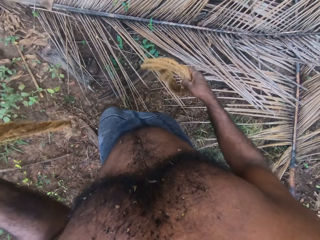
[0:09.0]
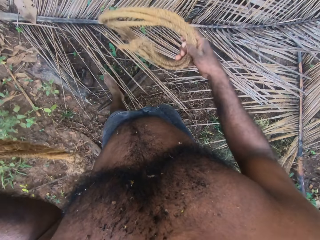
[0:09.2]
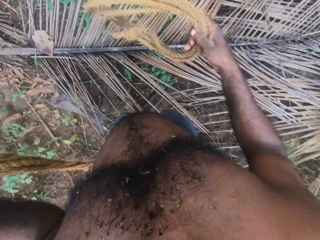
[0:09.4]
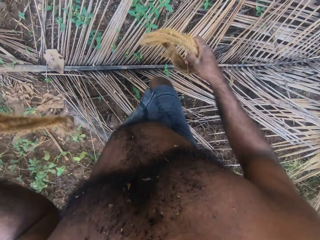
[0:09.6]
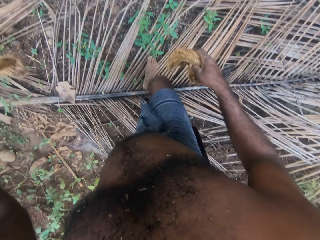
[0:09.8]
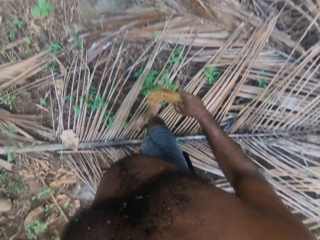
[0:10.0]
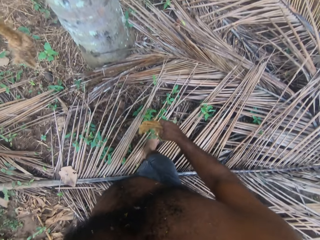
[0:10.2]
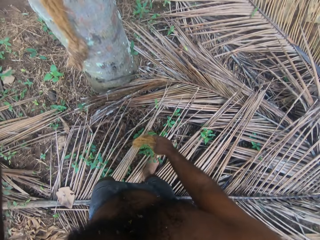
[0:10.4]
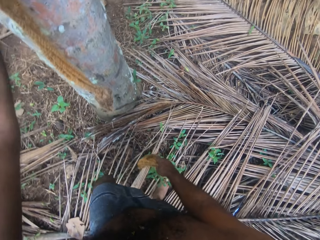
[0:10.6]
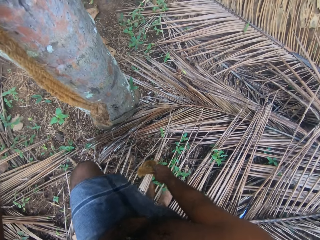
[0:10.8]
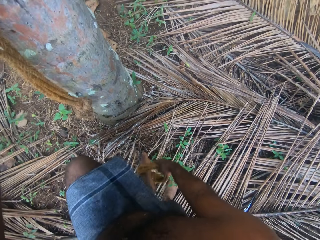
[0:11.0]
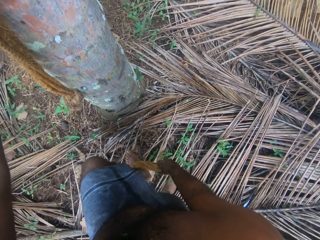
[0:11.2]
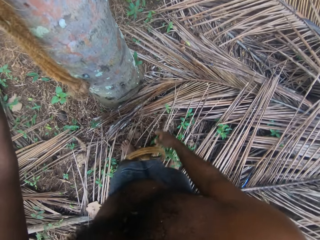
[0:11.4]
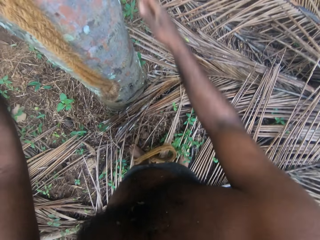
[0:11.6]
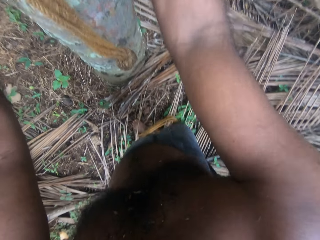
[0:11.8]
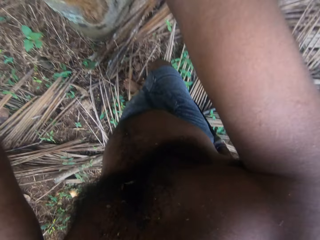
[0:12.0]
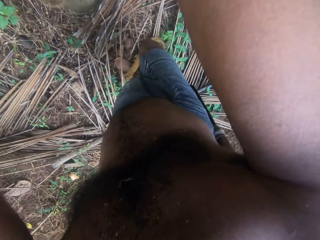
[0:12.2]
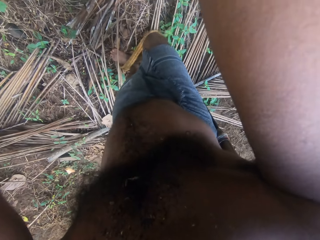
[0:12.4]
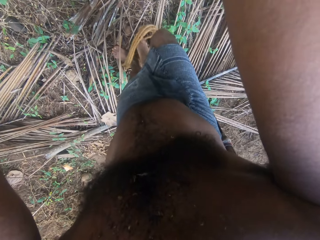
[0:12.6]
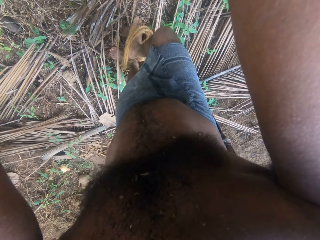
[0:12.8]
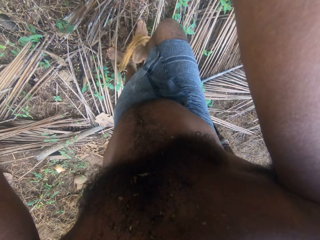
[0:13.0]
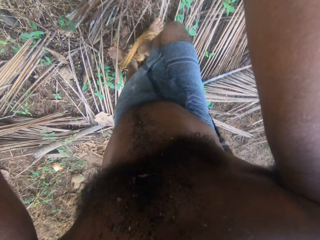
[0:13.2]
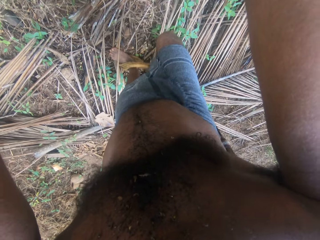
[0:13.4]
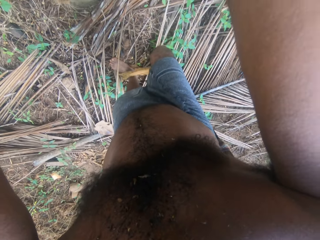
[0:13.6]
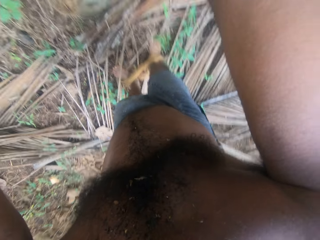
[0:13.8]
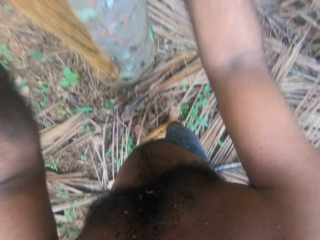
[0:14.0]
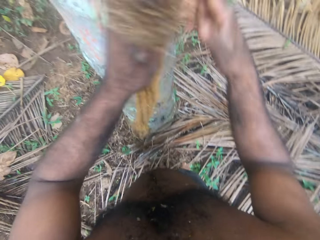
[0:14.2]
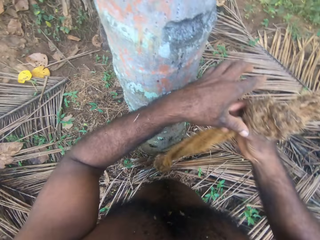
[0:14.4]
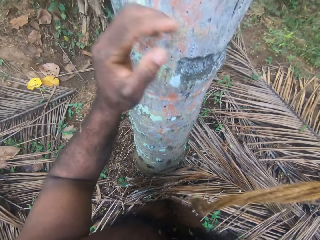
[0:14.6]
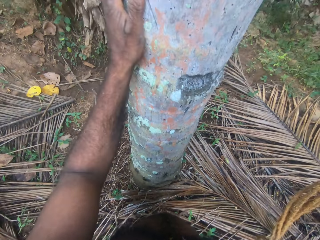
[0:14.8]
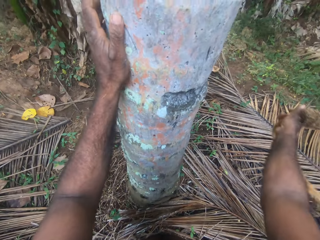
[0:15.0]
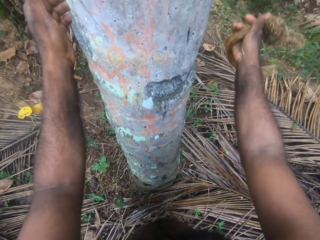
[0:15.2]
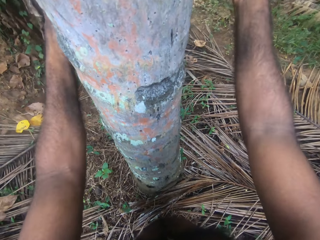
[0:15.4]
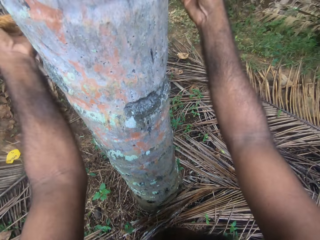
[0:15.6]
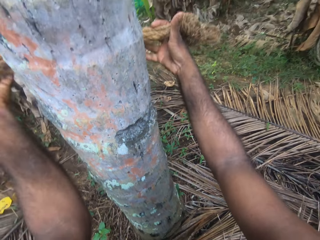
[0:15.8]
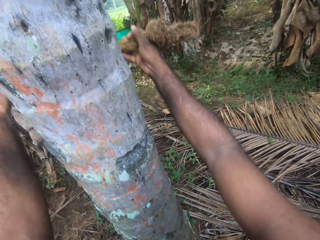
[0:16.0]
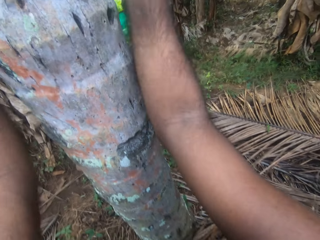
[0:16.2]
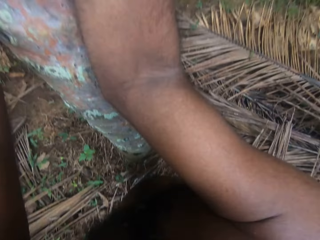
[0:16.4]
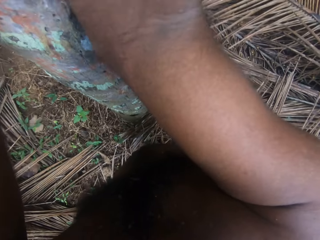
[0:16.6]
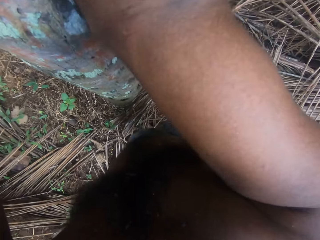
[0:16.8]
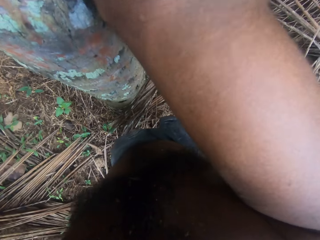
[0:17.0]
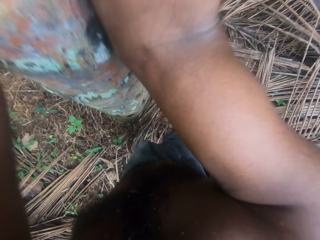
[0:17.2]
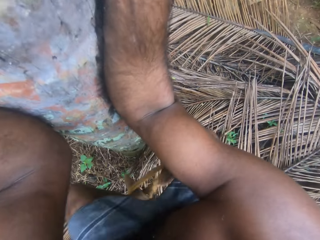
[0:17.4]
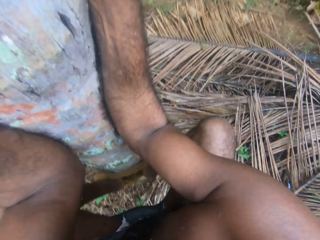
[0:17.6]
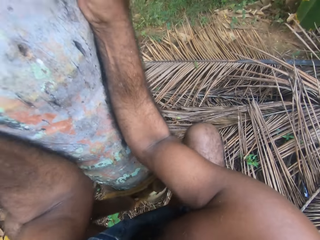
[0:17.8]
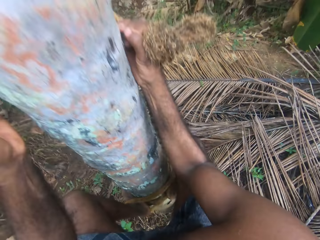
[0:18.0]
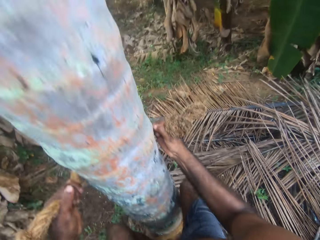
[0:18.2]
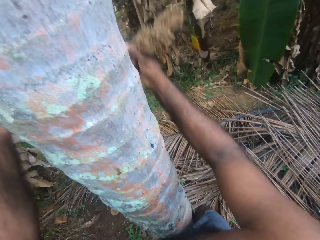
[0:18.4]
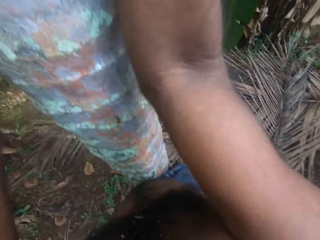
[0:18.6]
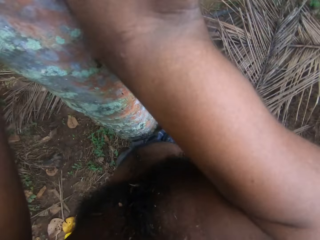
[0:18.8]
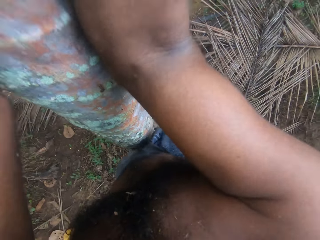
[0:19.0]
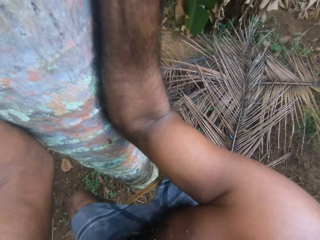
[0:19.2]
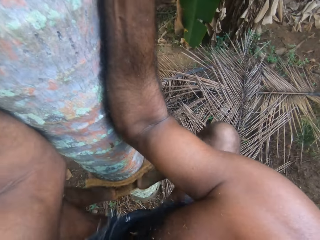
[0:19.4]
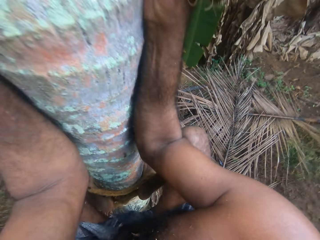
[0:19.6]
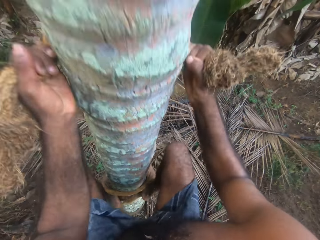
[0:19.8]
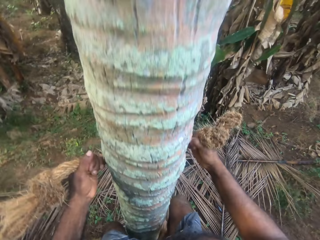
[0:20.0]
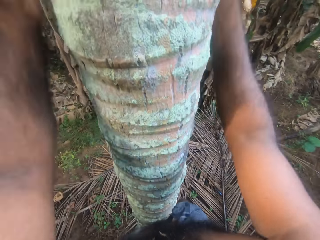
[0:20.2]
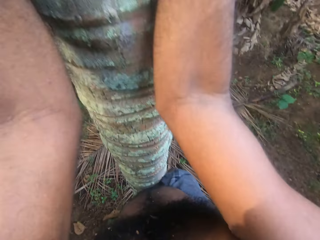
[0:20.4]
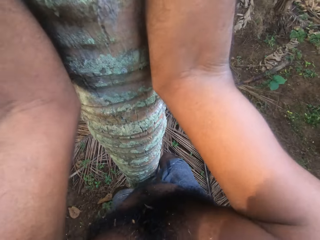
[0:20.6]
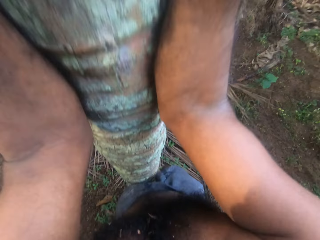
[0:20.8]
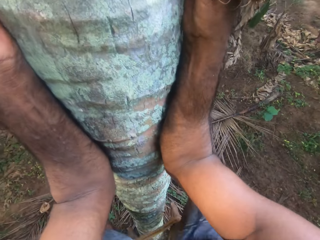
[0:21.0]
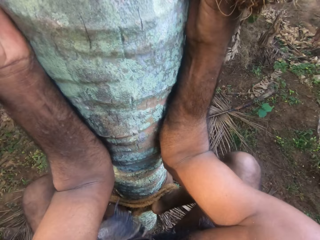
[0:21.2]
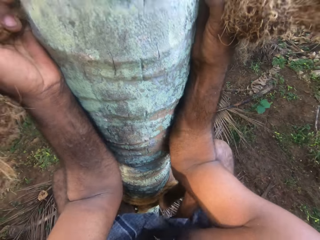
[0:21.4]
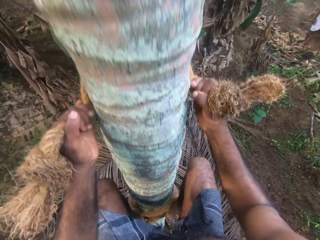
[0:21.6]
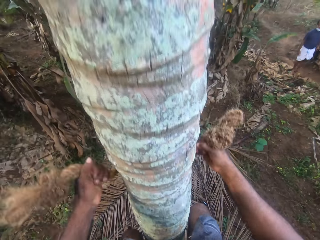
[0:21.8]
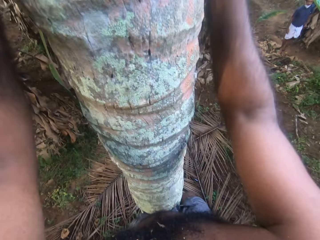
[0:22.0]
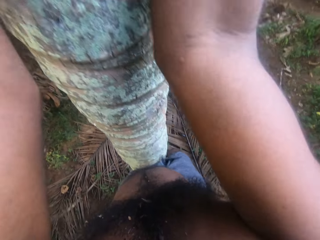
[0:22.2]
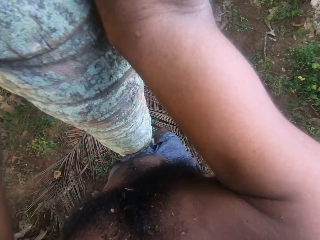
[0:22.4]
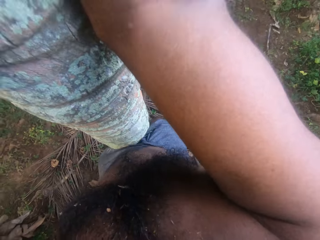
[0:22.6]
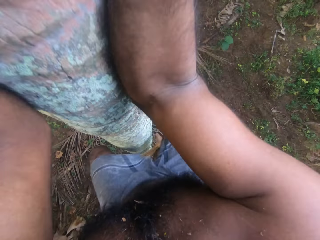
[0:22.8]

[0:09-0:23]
The camera wearer holds the tree. He puts his legs inside a tied rope. He holds the tree. He puts the rope on the leg. A person talks to the camera wearer. The camera wearer talks to the person. He puts the rope around the tree. He holds the palm tree with both hands. He climbs up the palm tree.

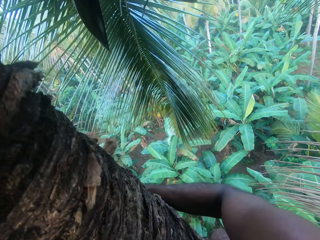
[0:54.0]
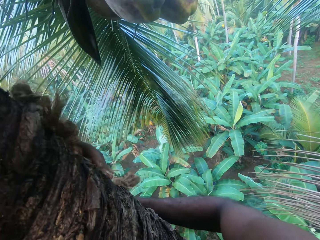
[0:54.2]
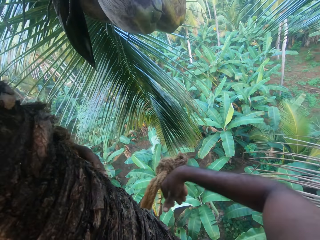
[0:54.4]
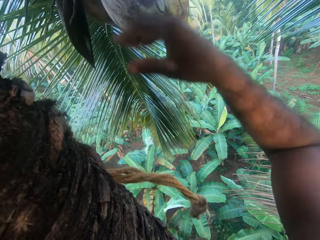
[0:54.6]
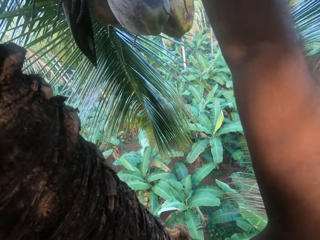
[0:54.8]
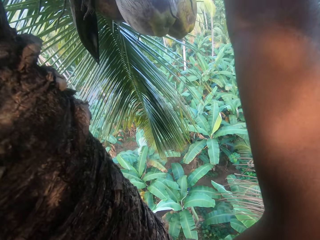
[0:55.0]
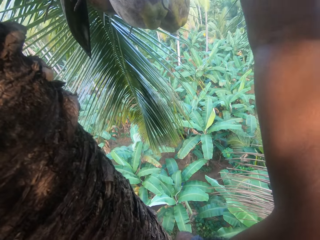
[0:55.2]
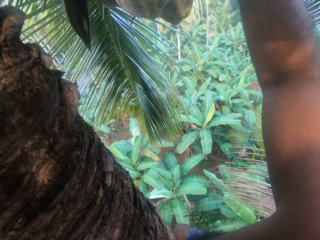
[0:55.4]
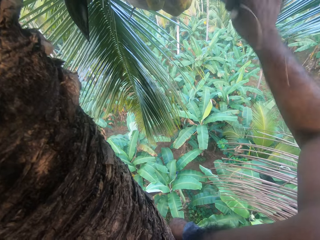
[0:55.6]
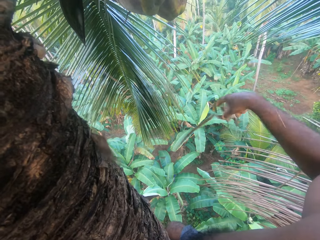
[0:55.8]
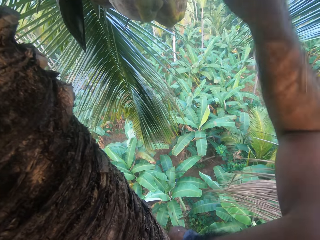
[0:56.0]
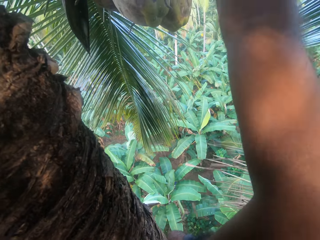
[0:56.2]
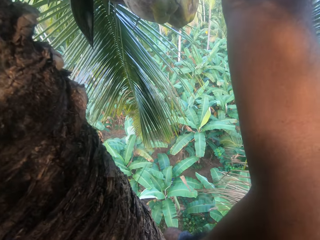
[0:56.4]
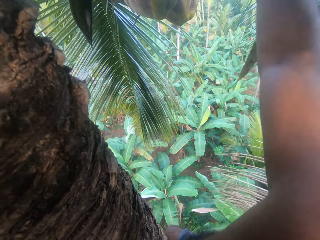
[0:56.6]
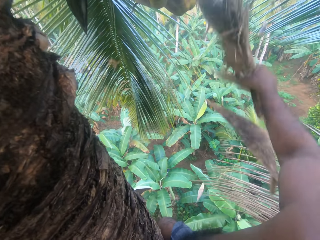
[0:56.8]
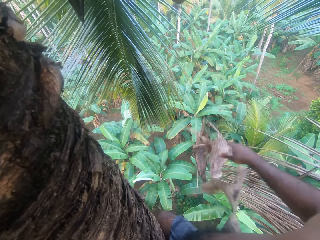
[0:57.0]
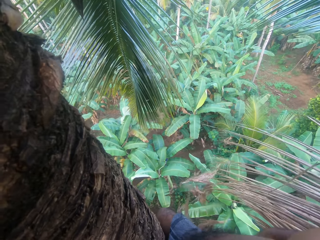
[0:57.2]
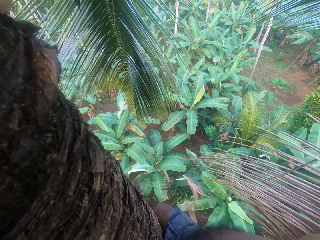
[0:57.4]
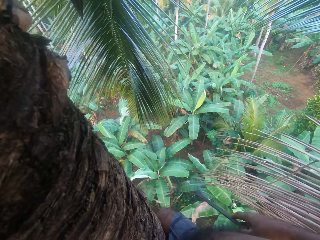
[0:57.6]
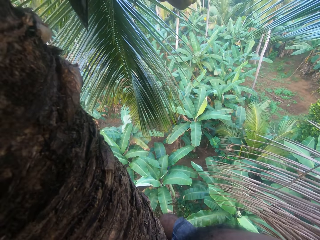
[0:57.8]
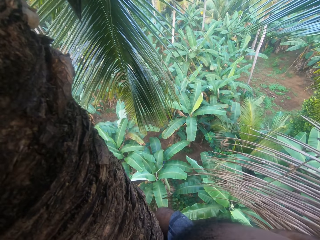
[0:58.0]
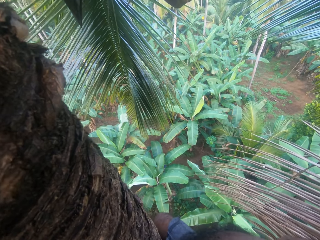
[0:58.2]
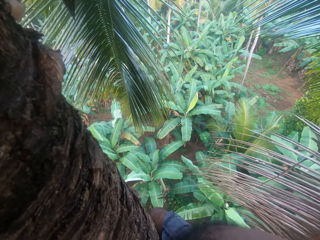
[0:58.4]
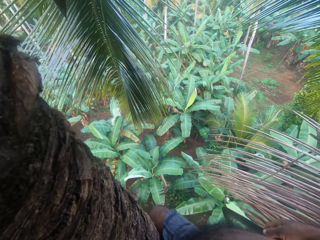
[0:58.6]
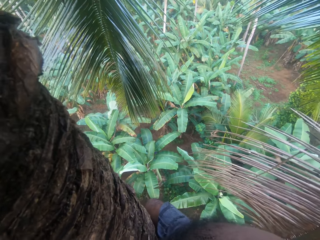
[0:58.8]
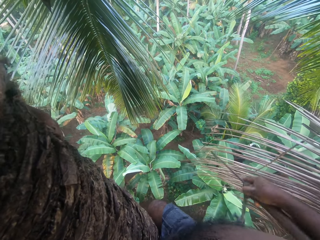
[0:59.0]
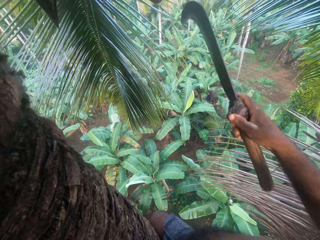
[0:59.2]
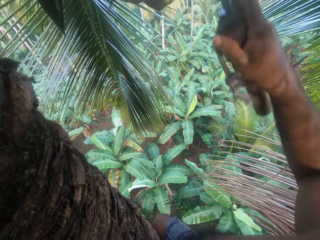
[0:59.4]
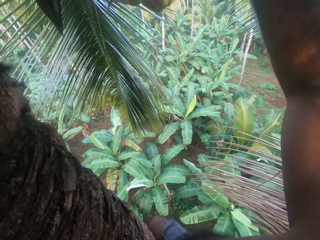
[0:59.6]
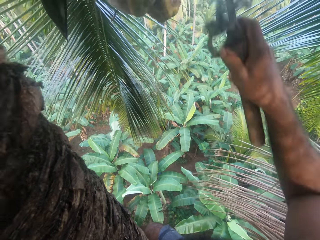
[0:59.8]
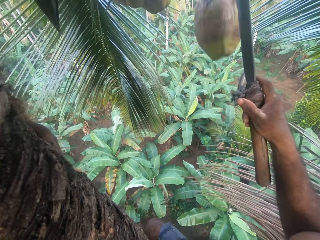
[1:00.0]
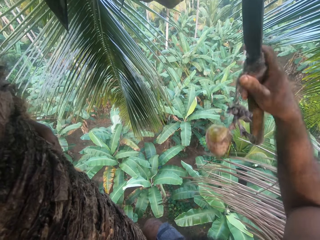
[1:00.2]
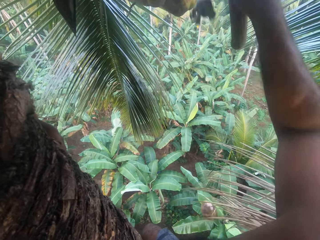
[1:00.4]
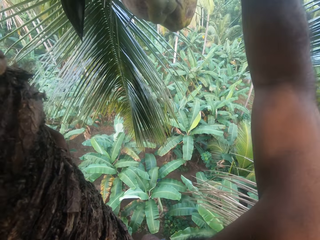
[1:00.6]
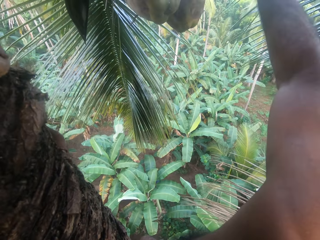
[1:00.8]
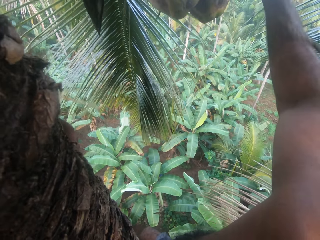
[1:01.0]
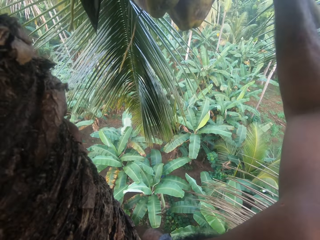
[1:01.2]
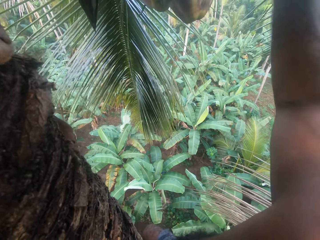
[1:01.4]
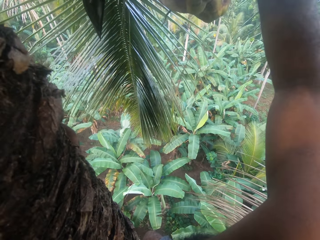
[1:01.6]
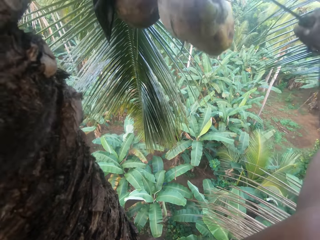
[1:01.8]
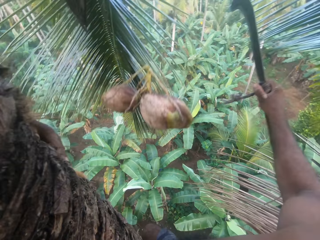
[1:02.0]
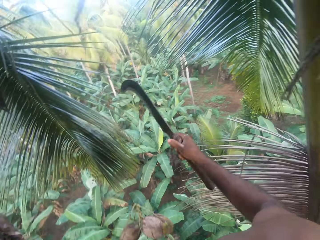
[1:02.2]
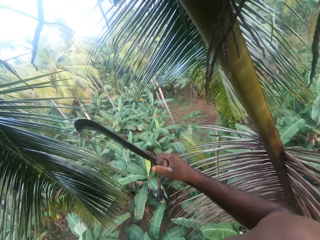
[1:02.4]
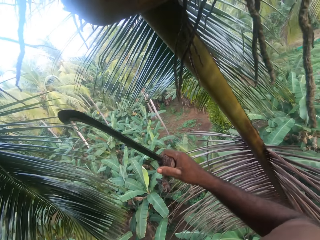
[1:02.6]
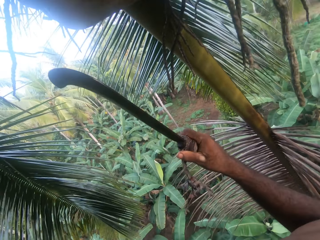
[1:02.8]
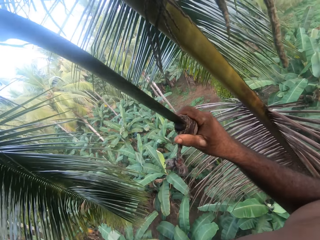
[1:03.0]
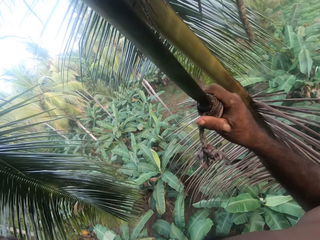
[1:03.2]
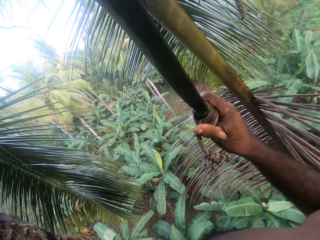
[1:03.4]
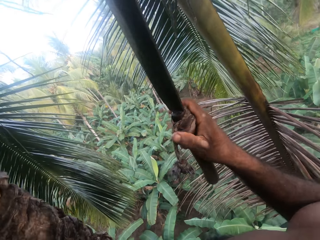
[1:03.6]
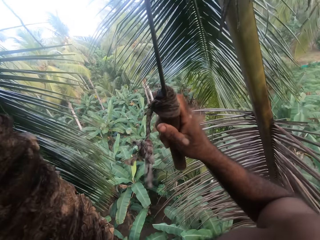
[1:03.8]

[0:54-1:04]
The camera wearer pulls out dried leaves from the tree. They throw the branch down. They pick up a machete. They cut the coconuts with the machete. They hit the coconuts on the tree with the machete. They drop the coconuts down. They cut the coconuts with the machete. They drop the coconuts down. They look at the palm tree.
